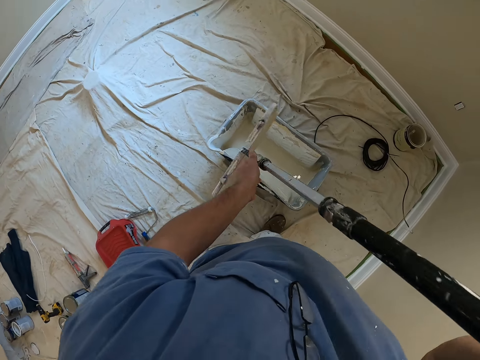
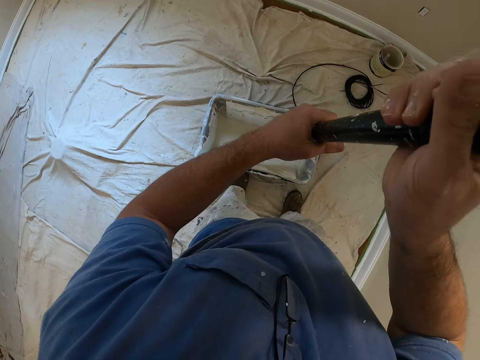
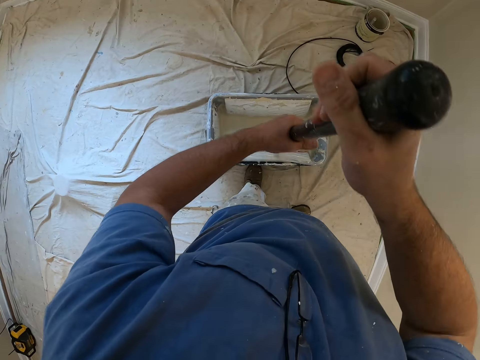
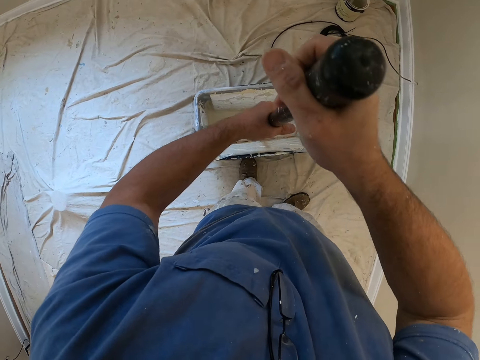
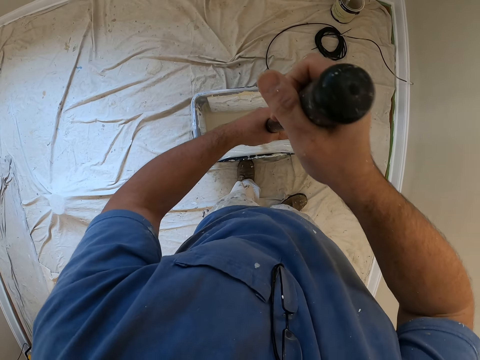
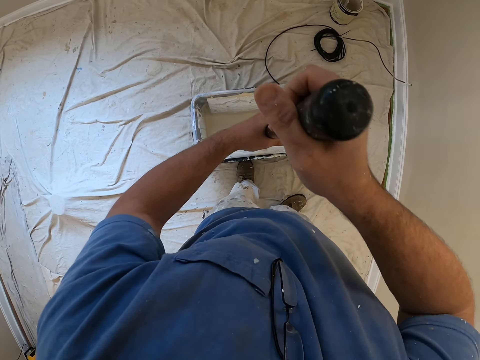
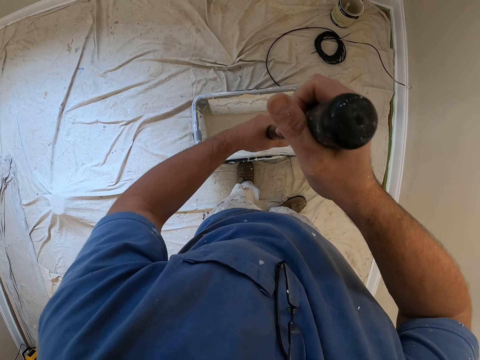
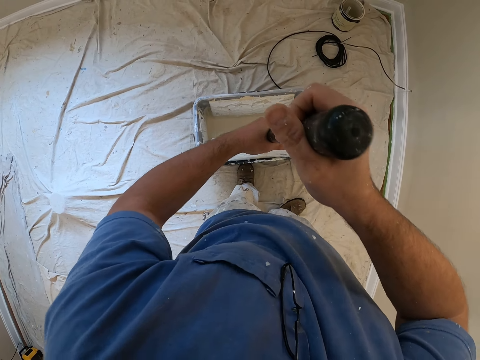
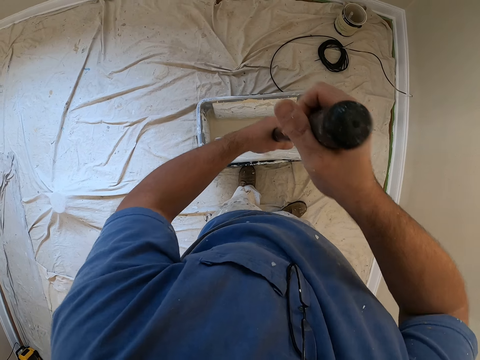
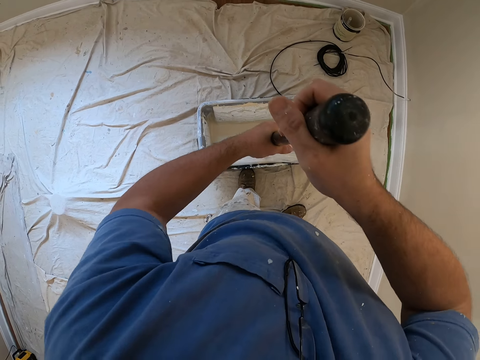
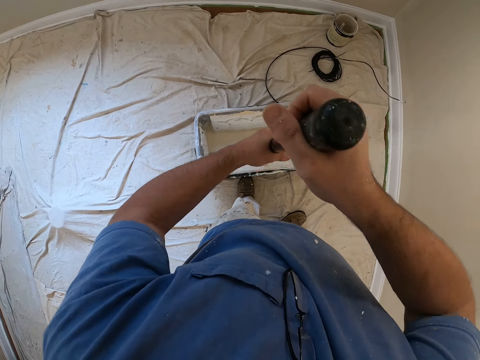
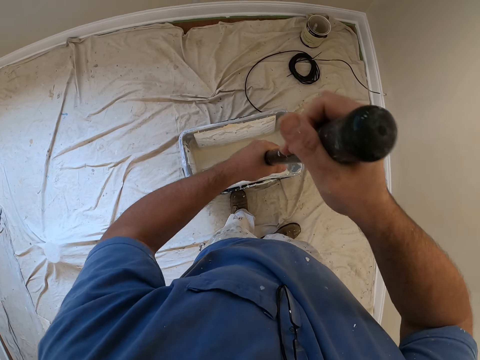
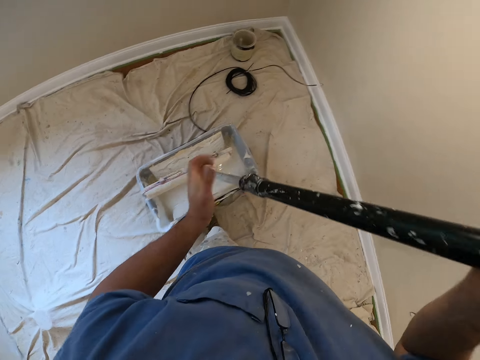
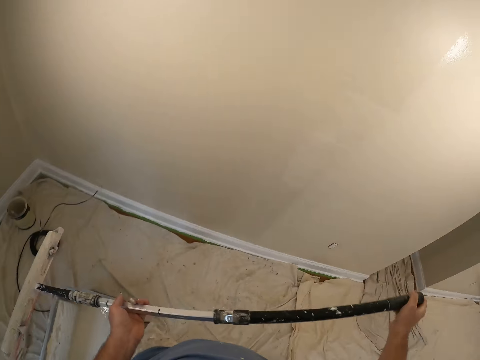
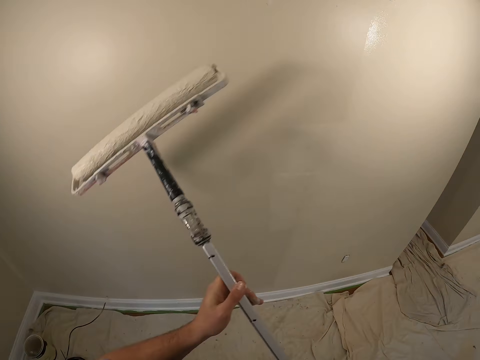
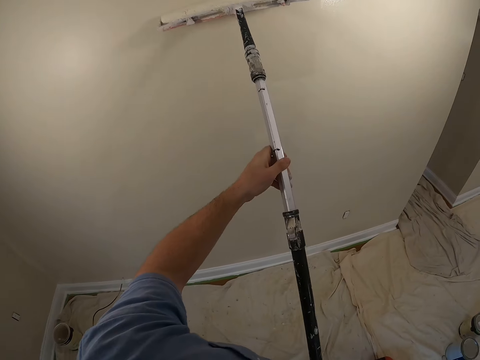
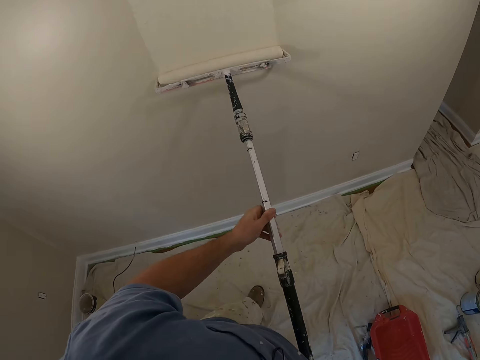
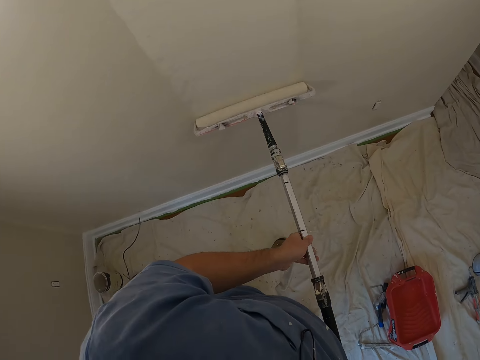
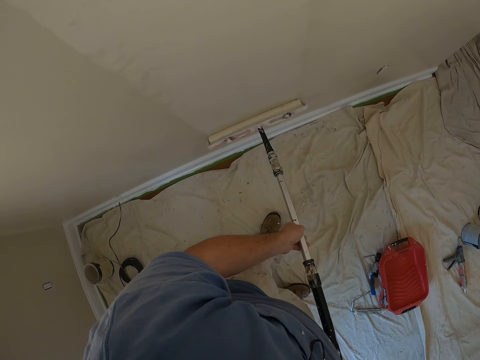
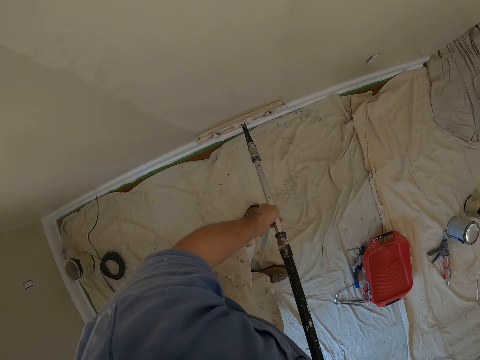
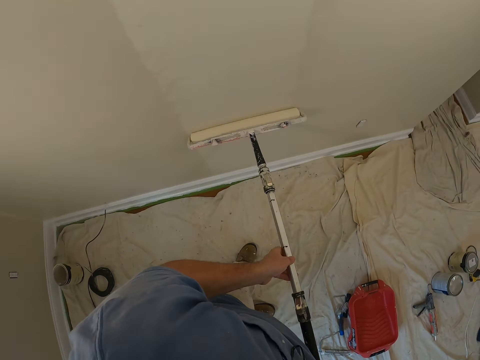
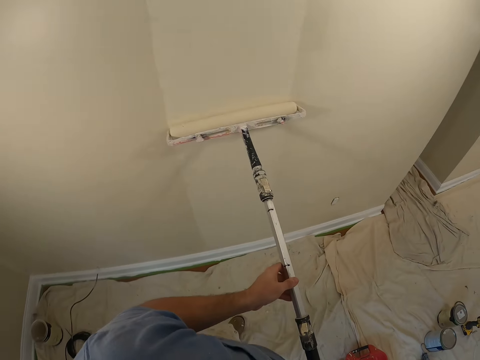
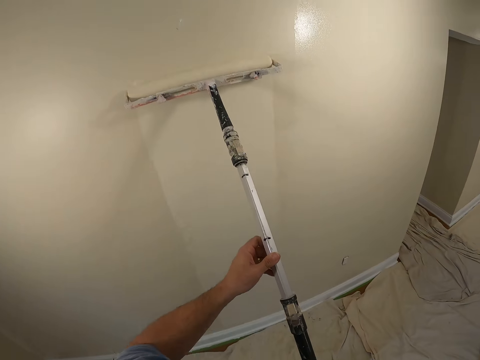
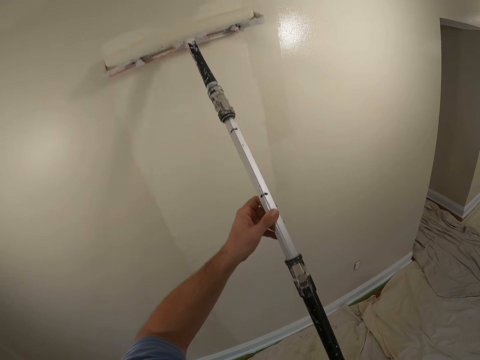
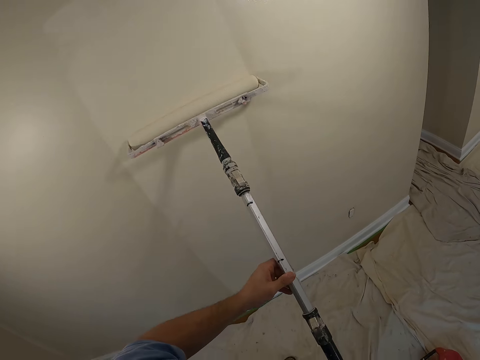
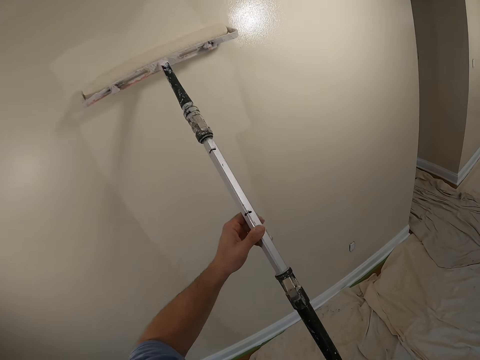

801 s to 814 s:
The camera wearer dips the roller into the paint bucket. They spread paint on the roller. They turn toward a wall. They paint the wall.

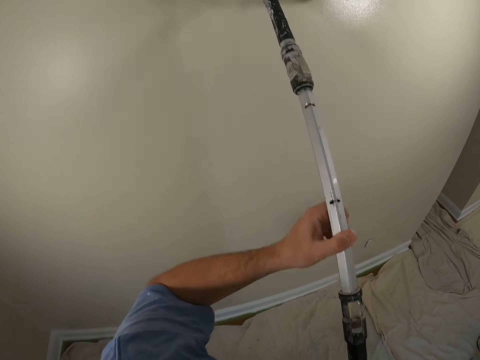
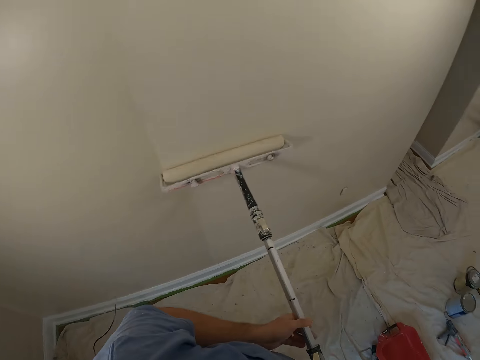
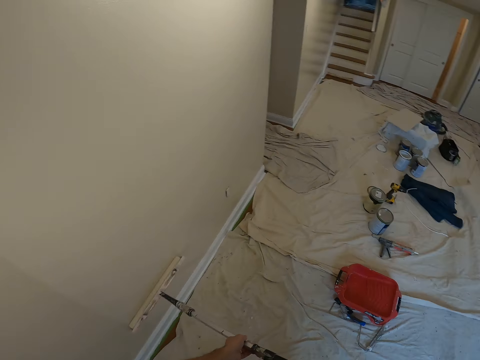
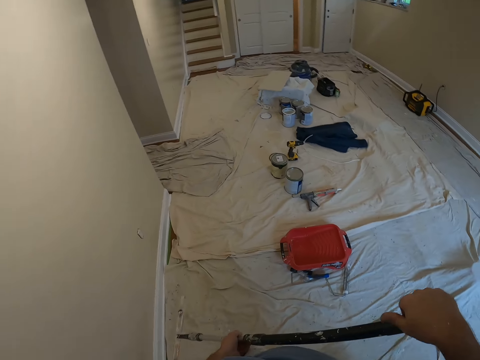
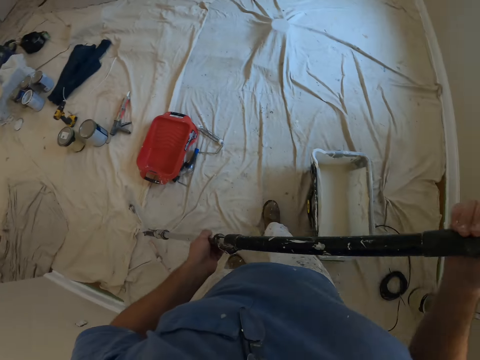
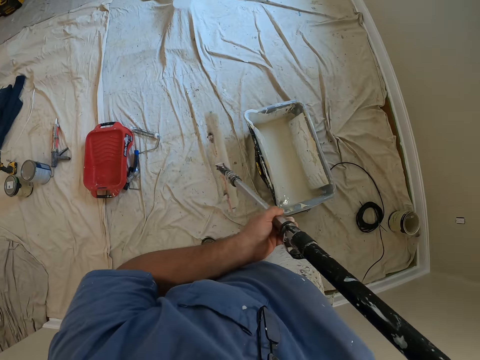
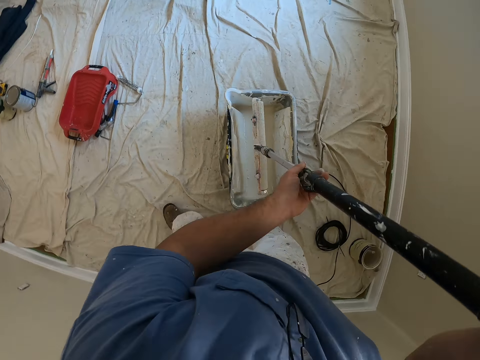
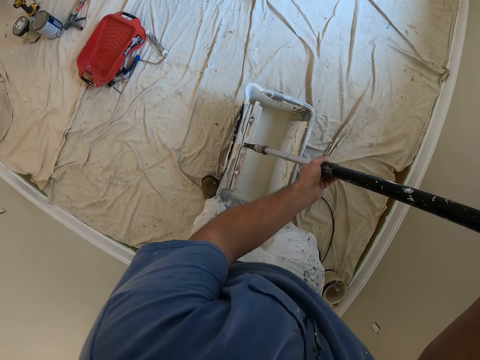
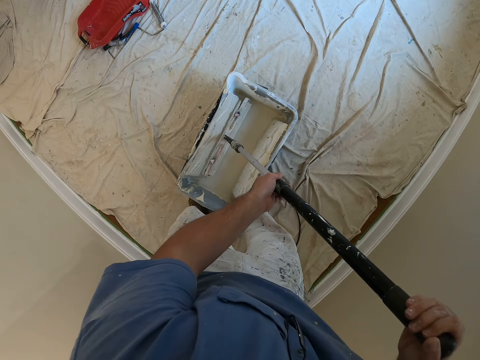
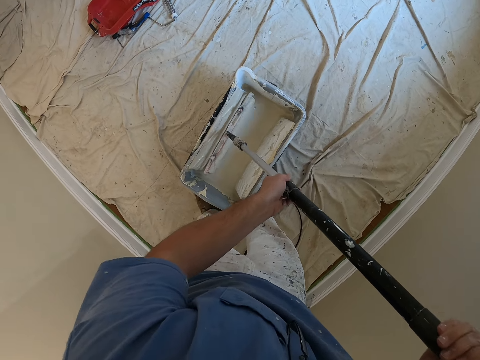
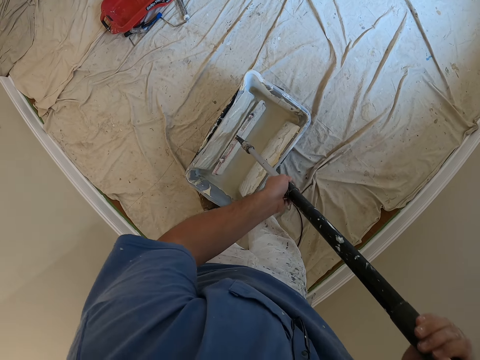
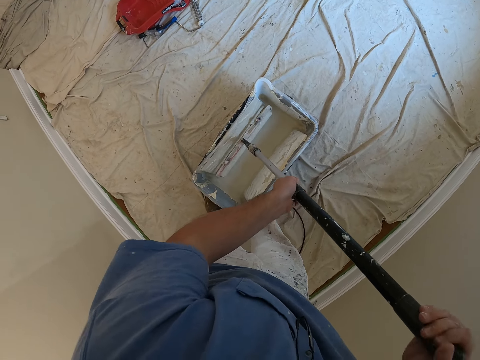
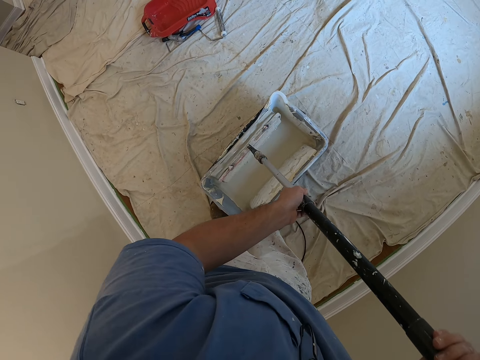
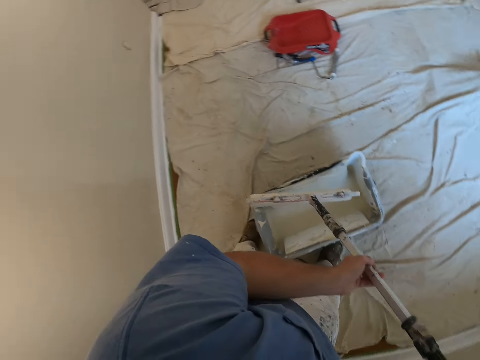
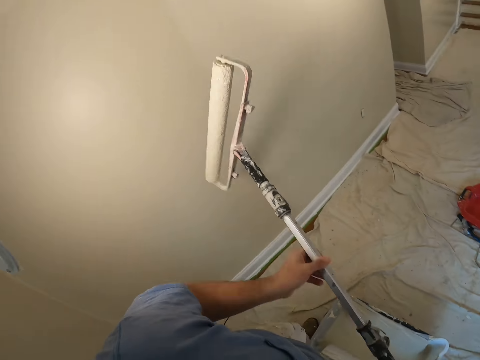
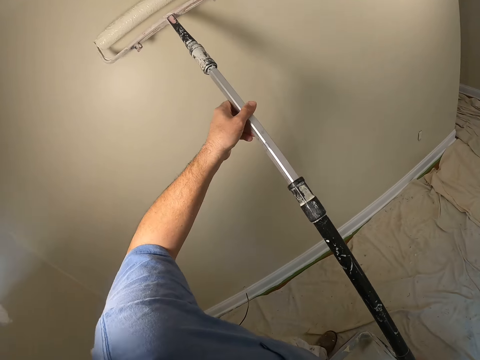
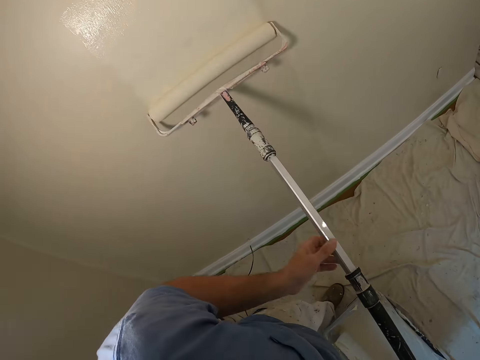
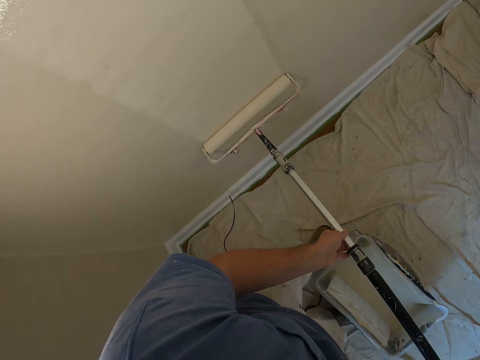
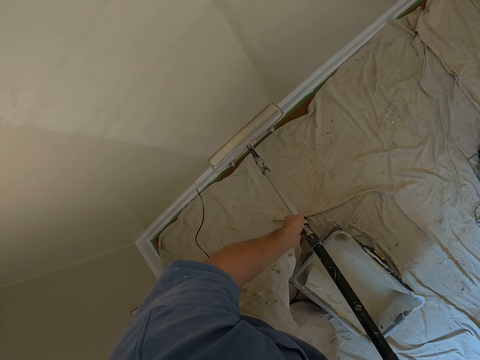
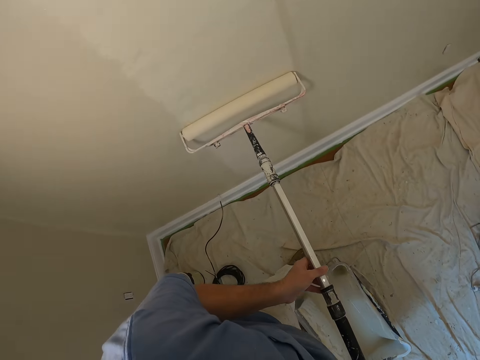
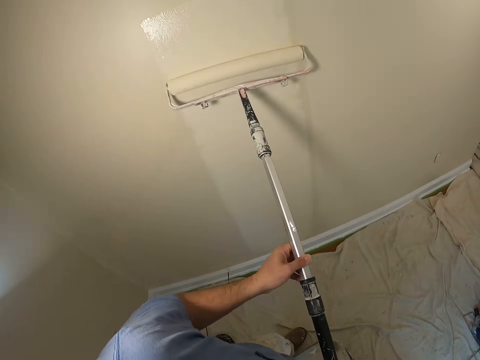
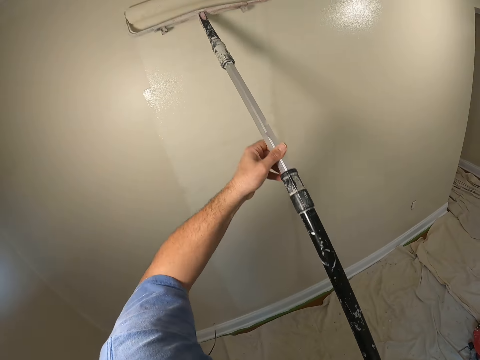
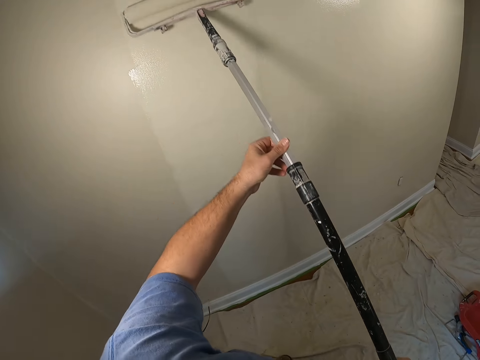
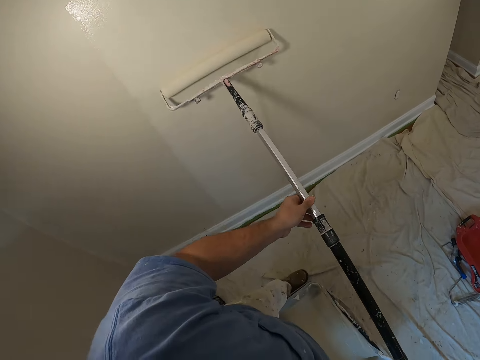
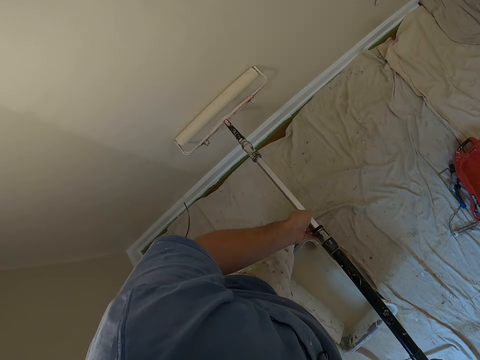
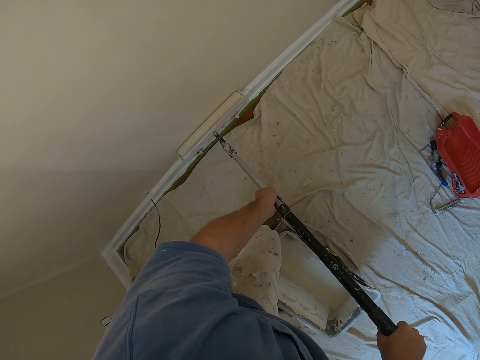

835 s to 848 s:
The camera wearer stops the paint application. They turn around. They dip the paint roller into the paint tray bucket. They roll the paint roller into the paint. They remove the paint roller from the paint tray bucket. They paint the wall in the house with the paint roller.
